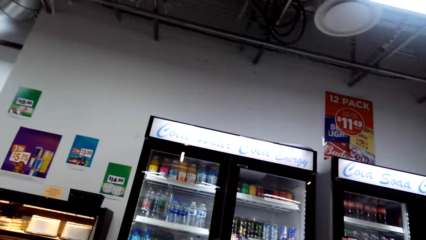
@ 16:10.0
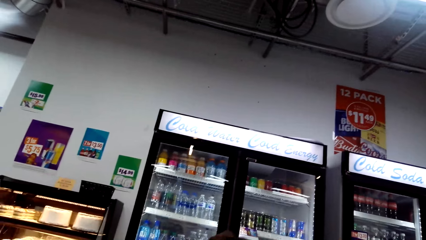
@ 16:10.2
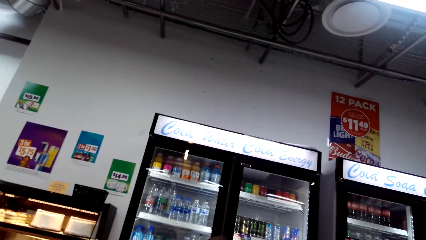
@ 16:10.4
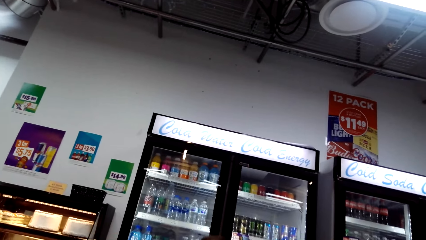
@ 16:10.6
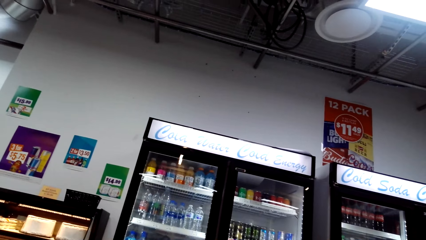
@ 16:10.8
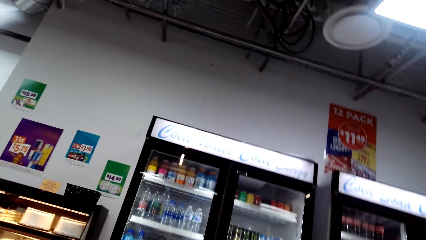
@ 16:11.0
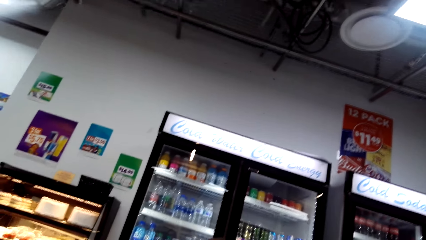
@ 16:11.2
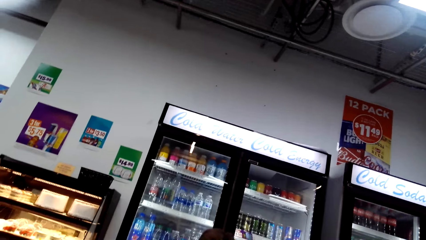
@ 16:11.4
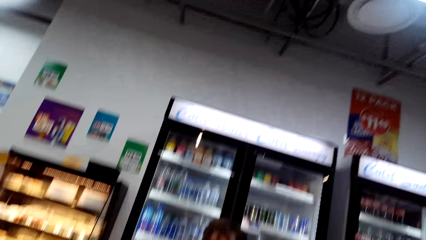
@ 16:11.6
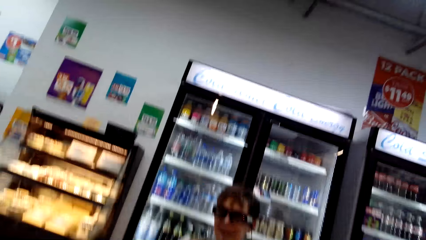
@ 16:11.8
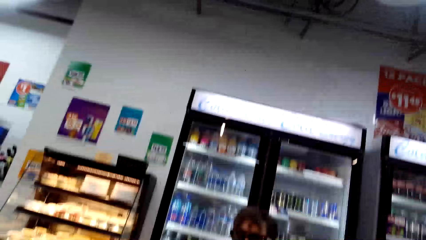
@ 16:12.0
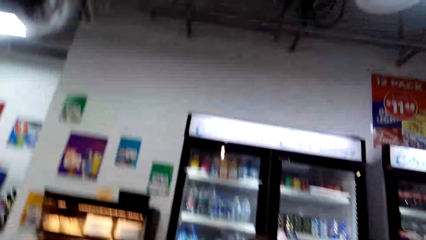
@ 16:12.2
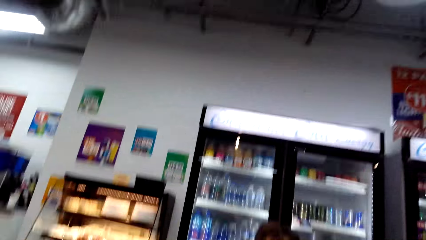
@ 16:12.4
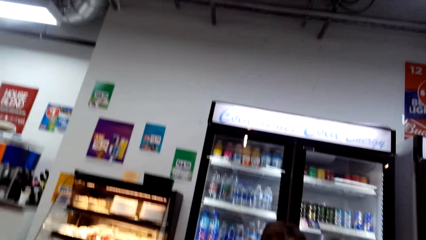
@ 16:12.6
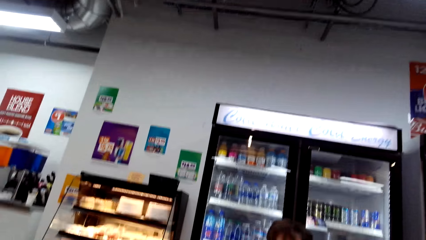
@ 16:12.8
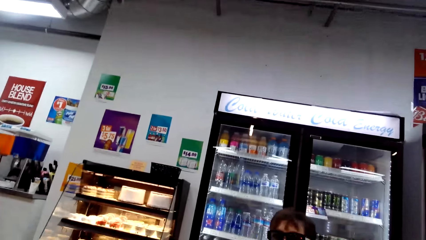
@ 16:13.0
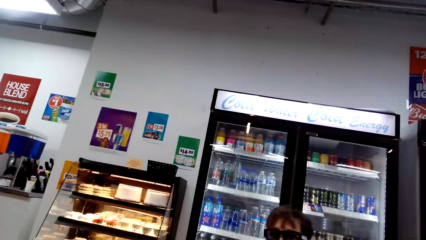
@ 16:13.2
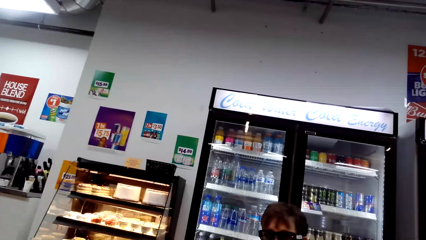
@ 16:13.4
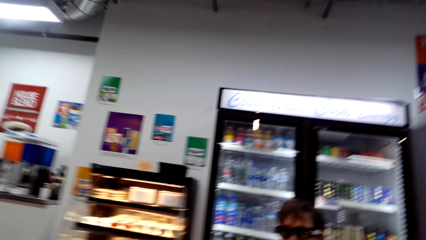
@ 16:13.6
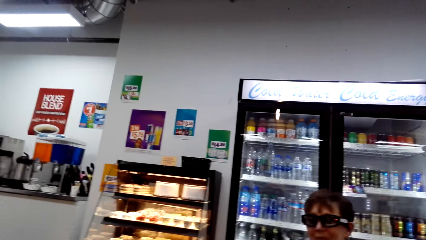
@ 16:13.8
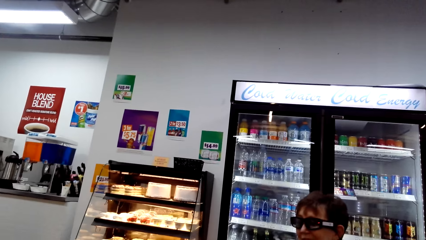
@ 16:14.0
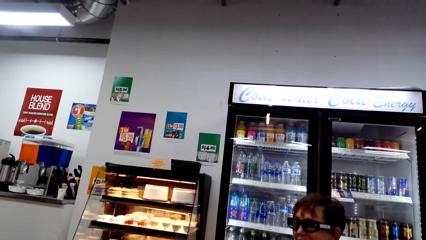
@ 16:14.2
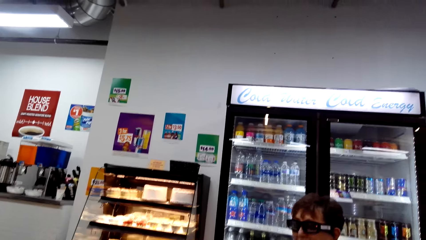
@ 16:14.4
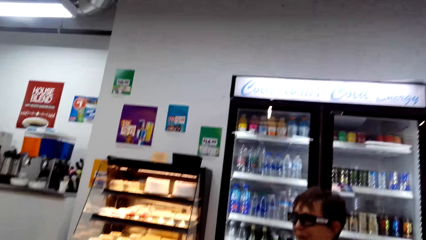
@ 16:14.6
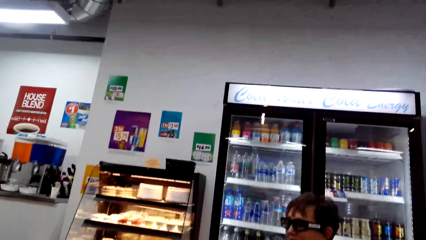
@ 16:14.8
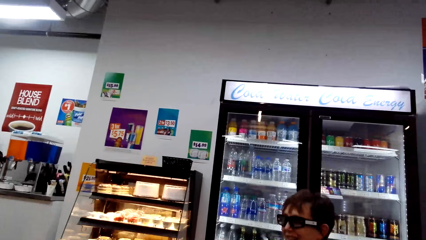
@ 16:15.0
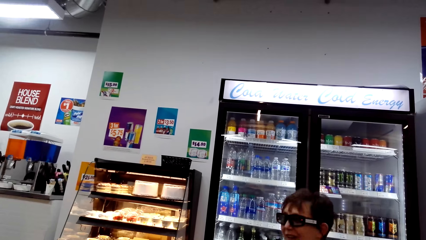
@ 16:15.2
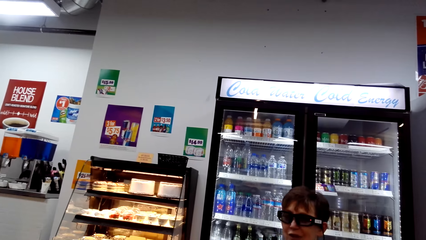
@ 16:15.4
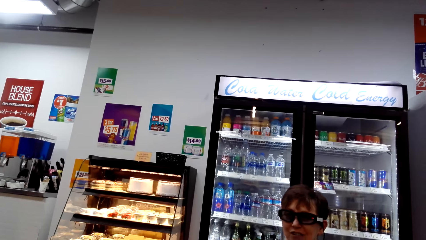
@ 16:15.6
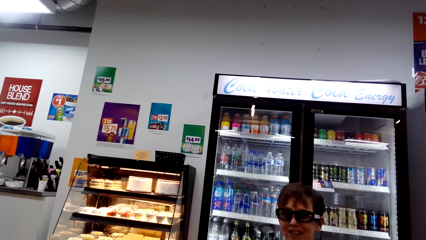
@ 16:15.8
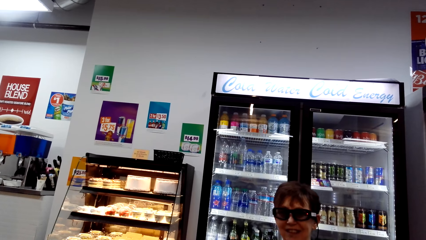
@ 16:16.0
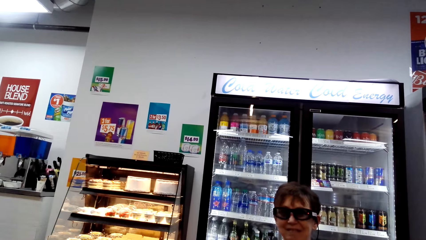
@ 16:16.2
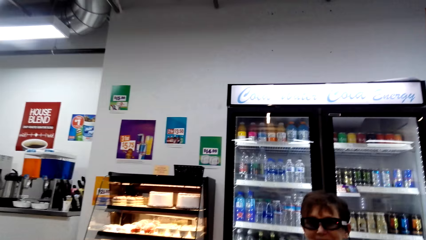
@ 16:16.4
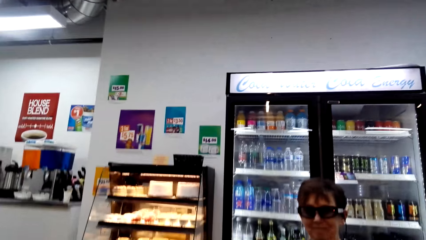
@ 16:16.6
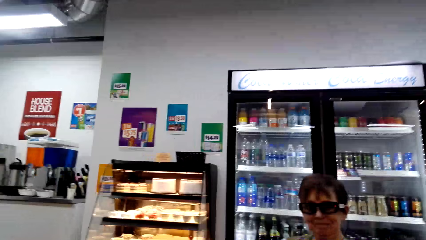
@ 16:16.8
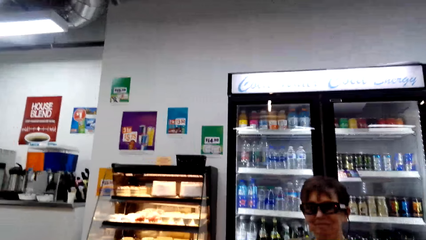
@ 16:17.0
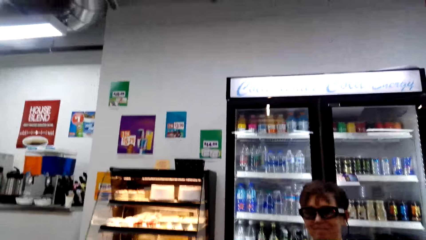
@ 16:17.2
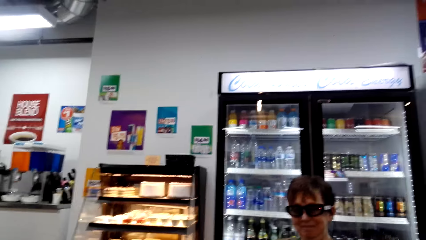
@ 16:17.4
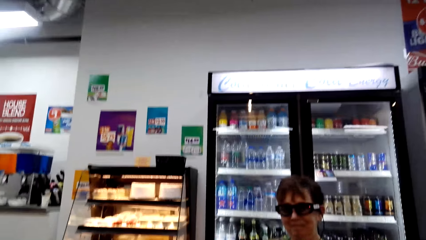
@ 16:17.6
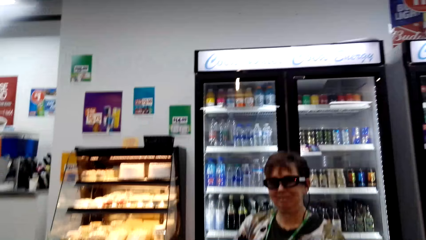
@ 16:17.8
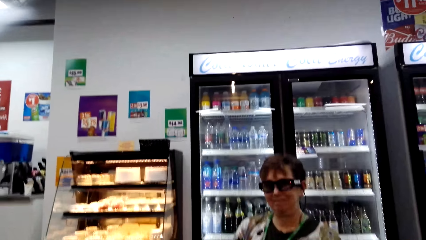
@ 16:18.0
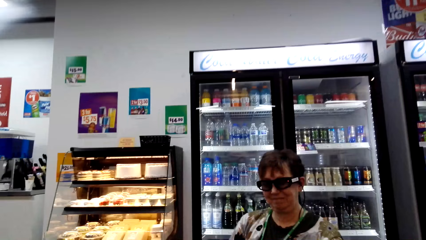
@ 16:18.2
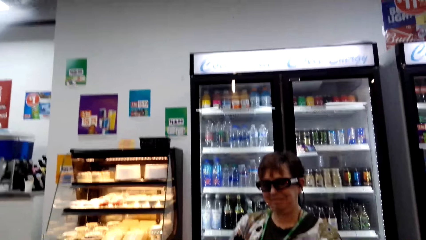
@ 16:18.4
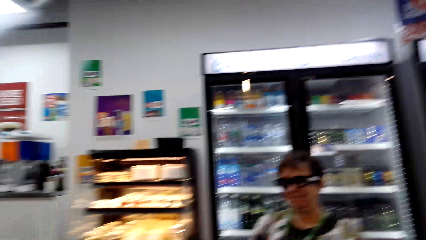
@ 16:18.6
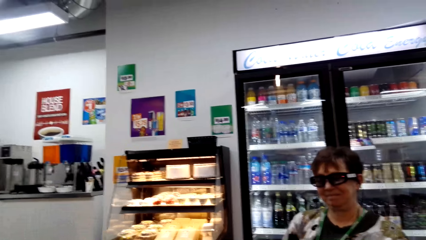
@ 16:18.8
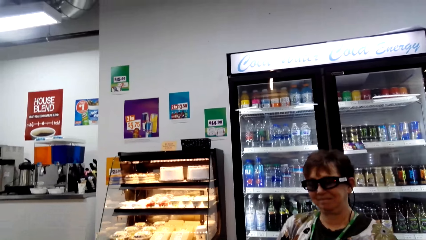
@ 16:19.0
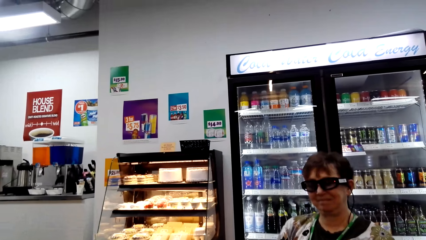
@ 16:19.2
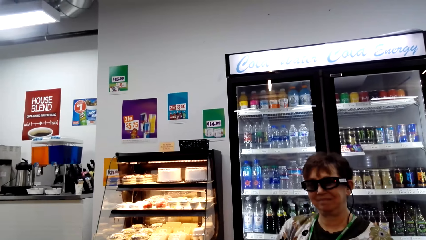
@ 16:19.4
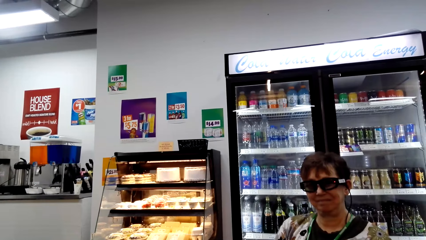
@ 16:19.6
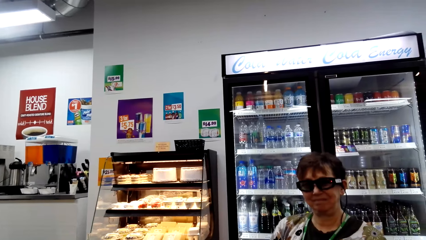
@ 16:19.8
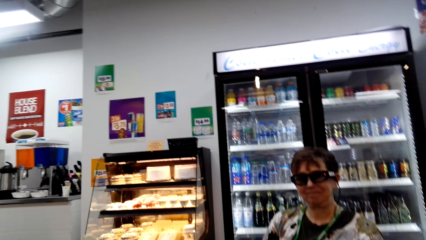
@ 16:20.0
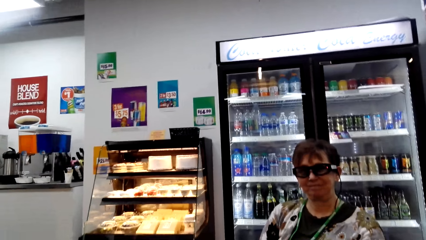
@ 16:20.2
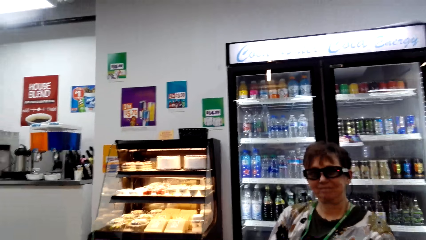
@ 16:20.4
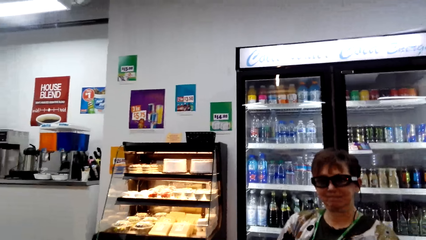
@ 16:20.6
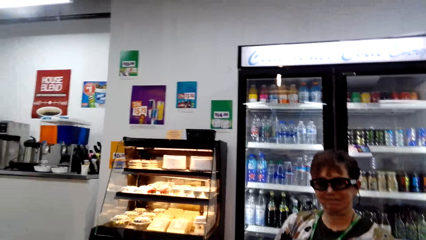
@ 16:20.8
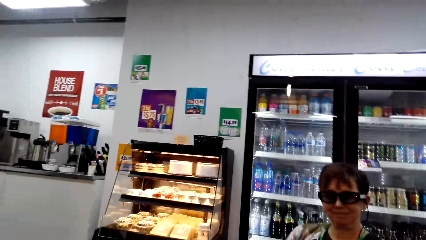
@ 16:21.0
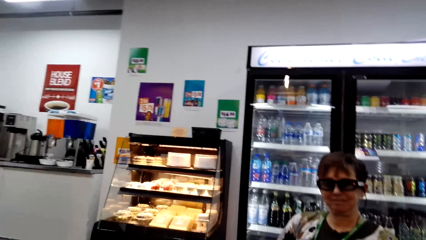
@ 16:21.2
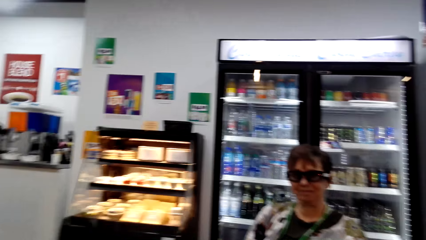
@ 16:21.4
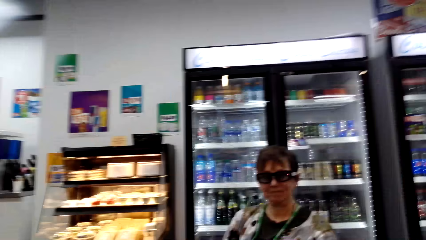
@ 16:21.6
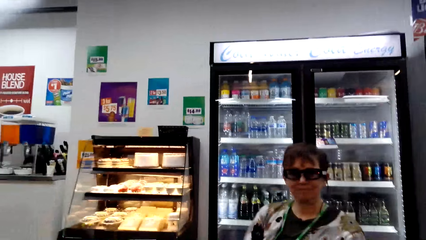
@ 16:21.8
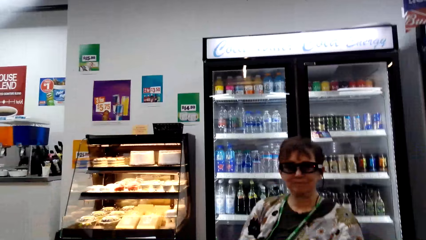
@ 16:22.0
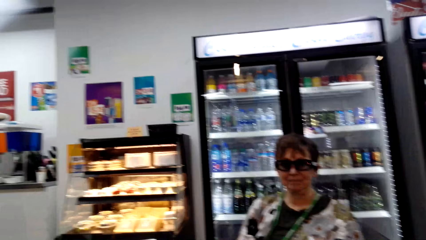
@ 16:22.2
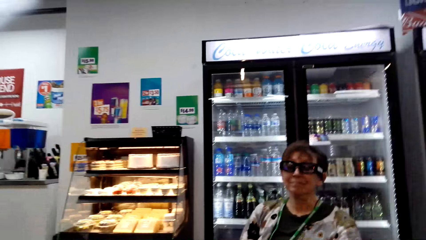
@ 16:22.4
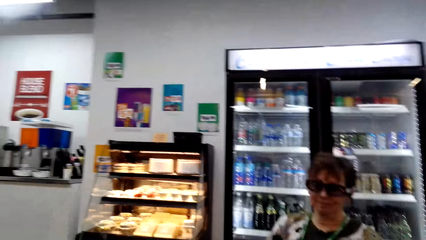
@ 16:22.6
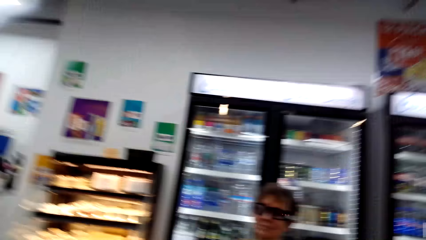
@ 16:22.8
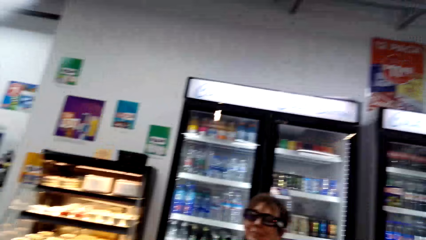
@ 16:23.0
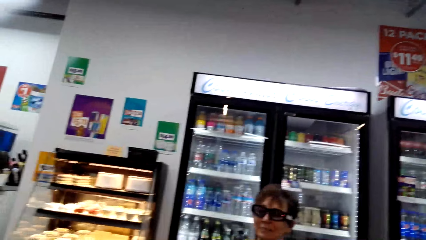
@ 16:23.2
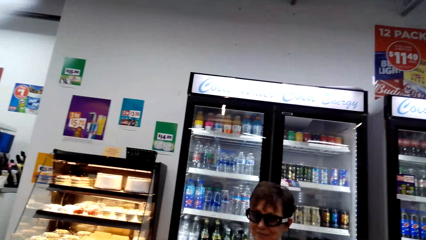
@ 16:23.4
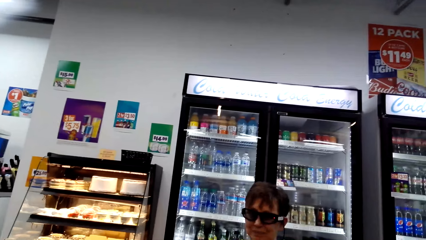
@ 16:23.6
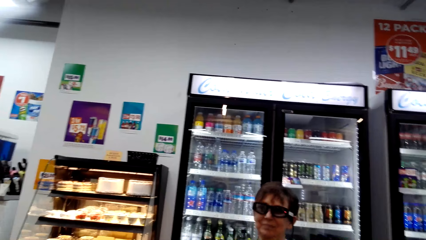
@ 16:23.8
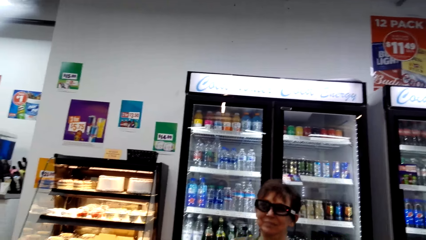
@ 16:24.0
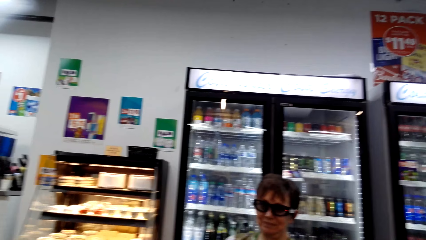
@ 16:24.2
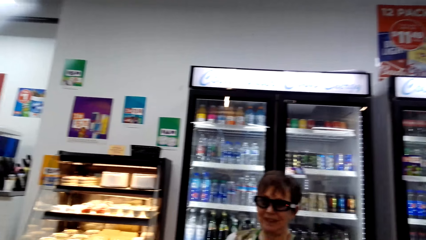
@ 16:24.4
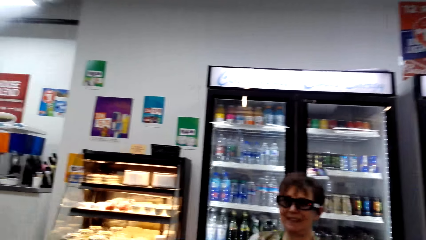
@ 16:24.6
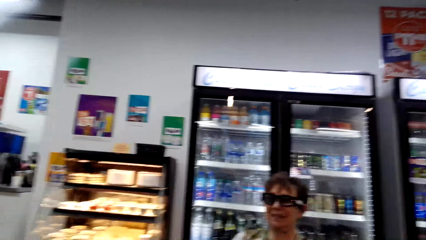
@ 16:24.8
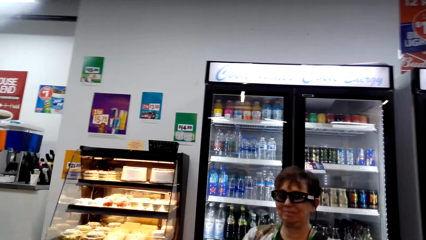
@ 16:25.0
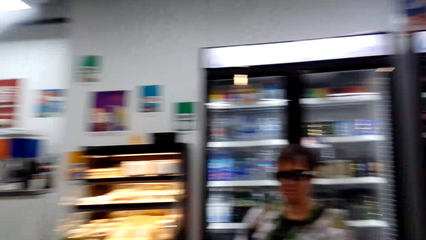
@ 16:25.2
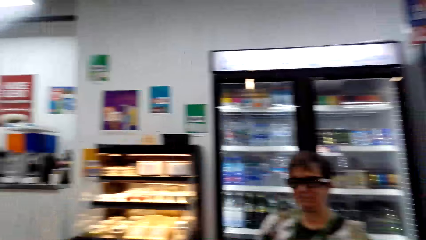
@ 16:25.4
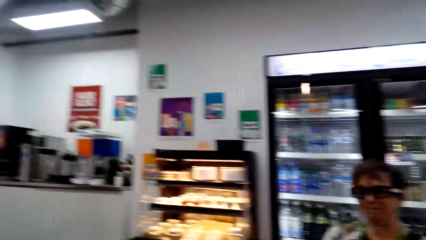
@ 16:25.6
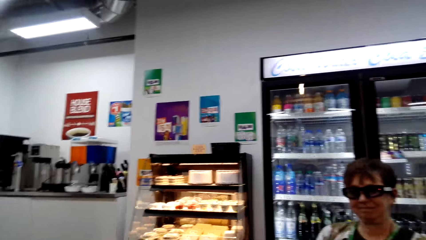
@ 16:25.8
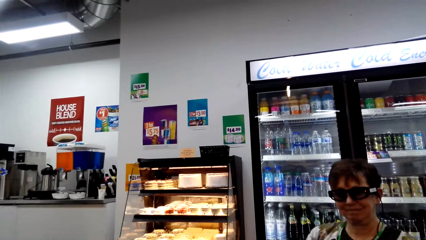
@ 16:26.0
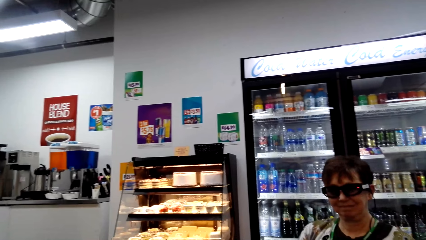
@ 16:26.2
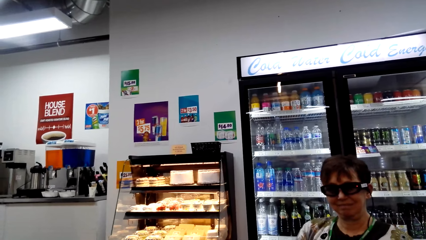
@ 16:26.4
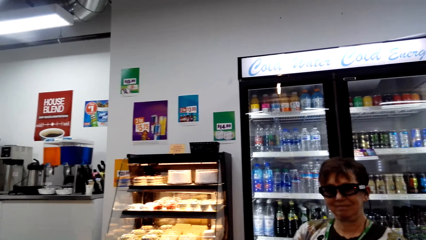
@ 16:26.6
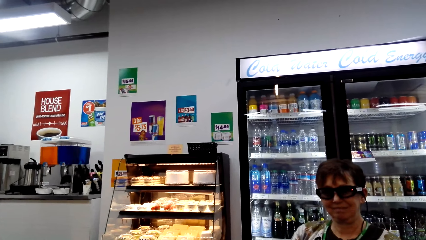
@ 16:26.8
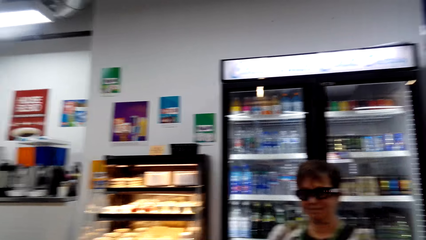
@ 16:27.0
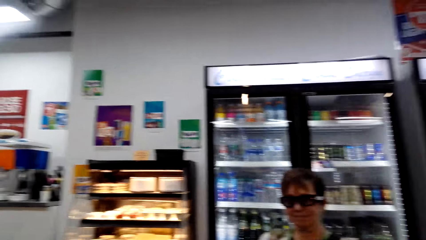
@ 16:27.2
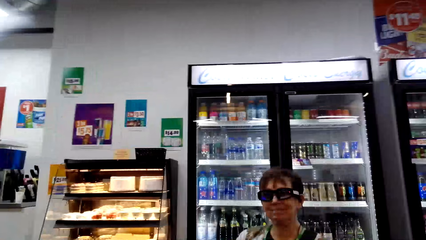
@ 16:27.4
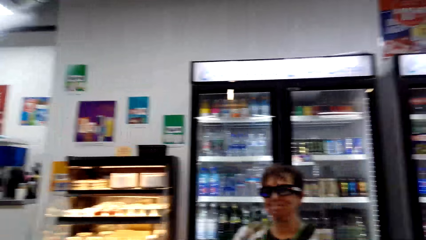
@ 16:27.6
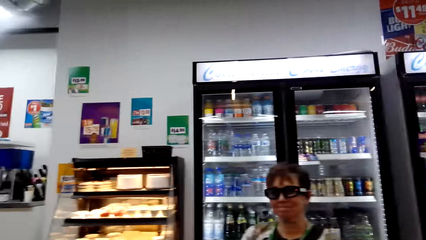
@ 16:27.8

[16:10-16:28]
A woman talks. The camera wearer talks. The woman talks. The camera wearer talks. The woman nods the head.
